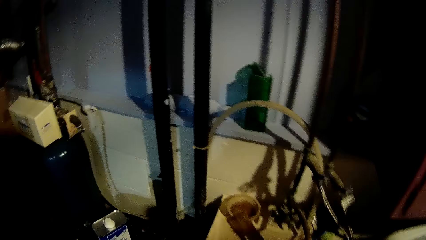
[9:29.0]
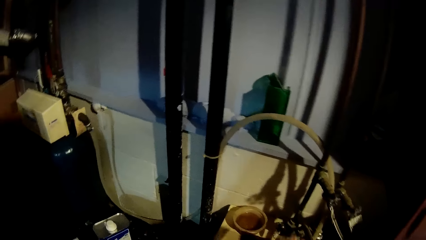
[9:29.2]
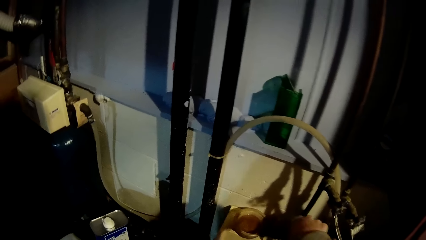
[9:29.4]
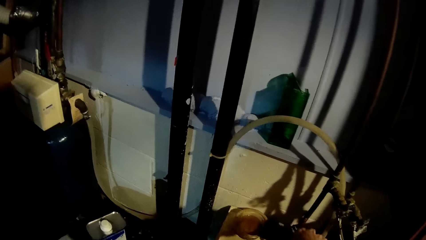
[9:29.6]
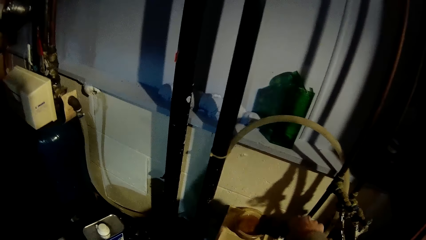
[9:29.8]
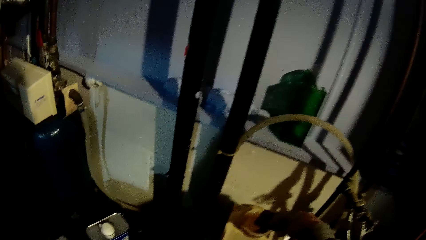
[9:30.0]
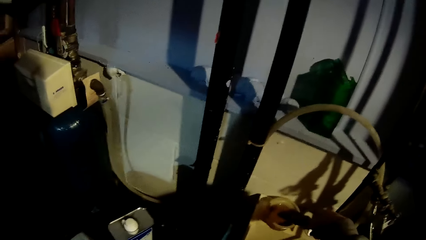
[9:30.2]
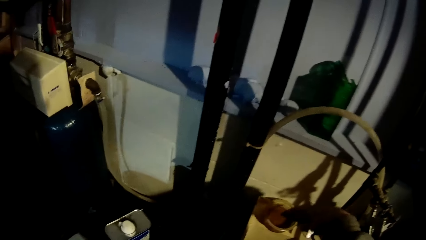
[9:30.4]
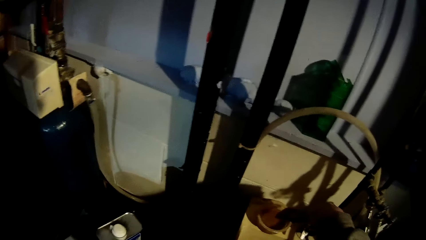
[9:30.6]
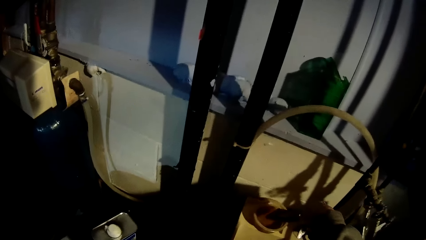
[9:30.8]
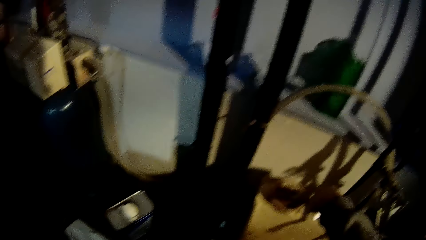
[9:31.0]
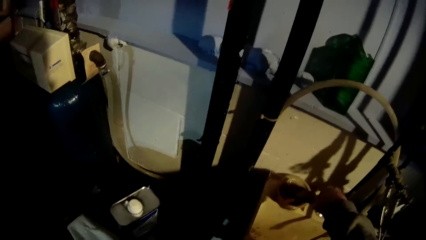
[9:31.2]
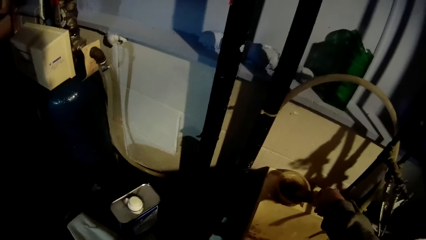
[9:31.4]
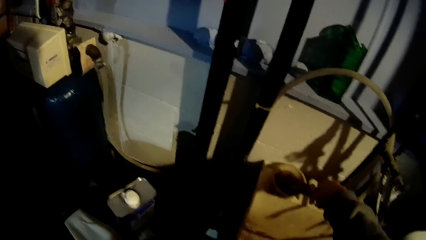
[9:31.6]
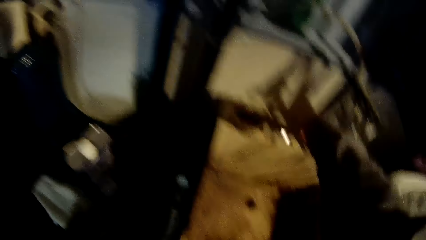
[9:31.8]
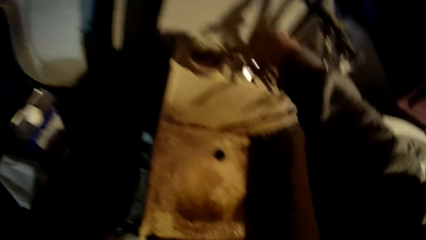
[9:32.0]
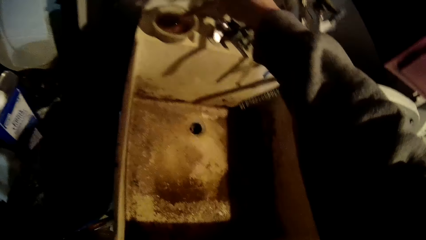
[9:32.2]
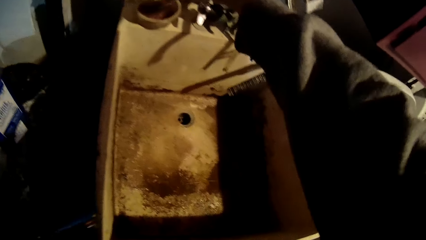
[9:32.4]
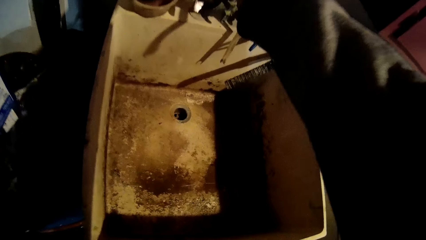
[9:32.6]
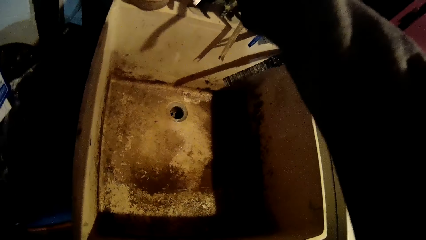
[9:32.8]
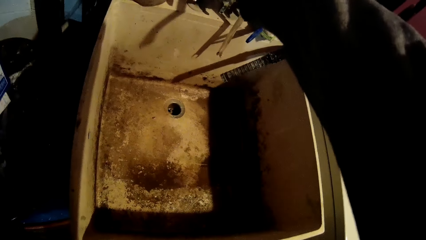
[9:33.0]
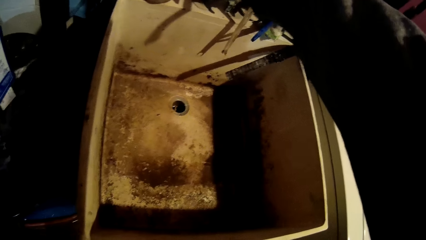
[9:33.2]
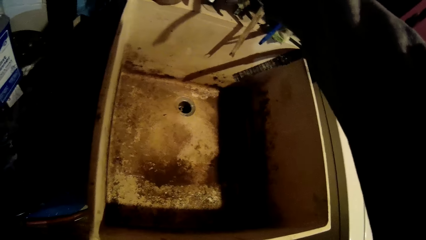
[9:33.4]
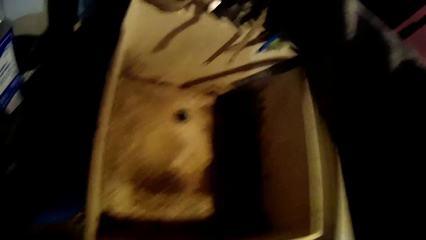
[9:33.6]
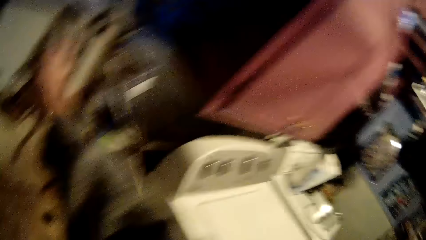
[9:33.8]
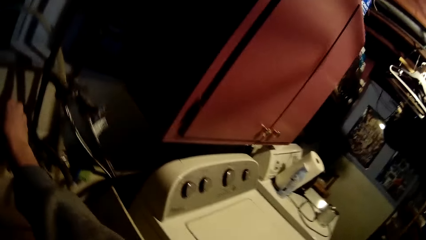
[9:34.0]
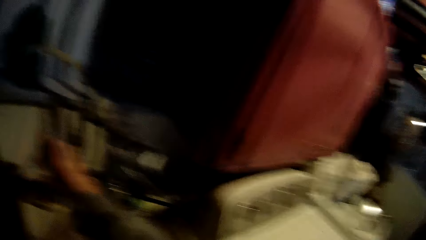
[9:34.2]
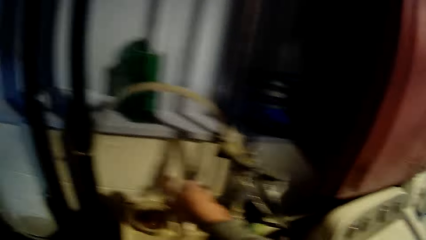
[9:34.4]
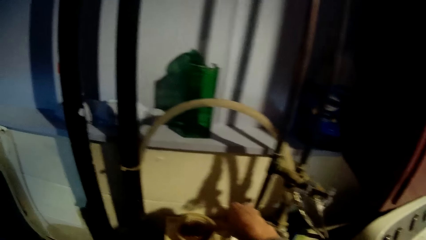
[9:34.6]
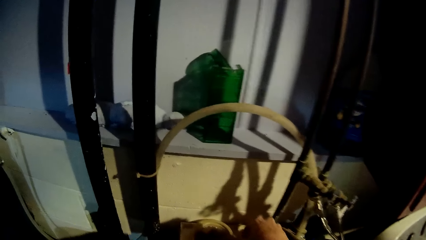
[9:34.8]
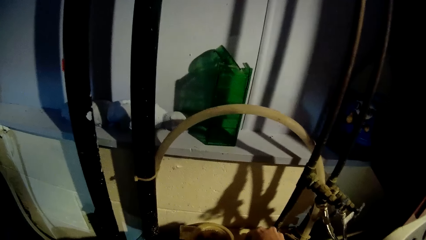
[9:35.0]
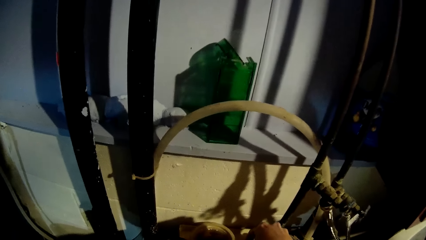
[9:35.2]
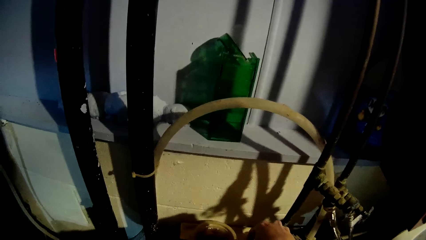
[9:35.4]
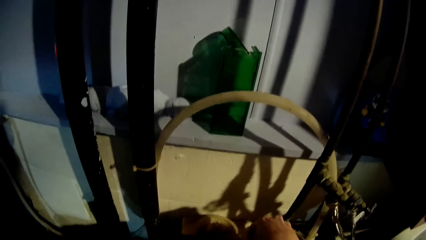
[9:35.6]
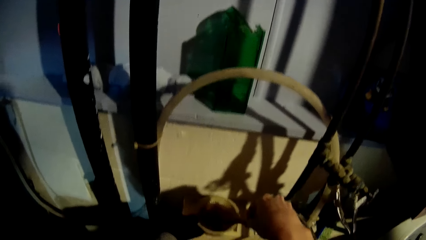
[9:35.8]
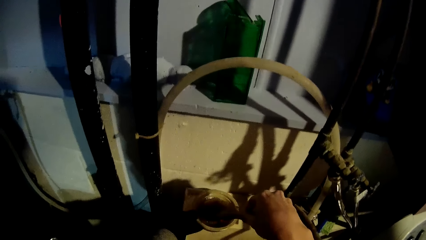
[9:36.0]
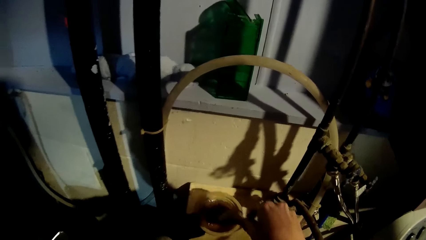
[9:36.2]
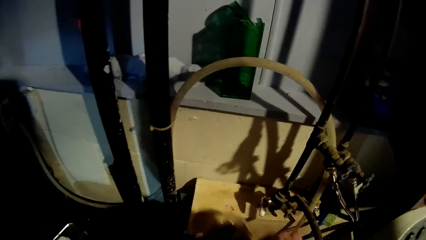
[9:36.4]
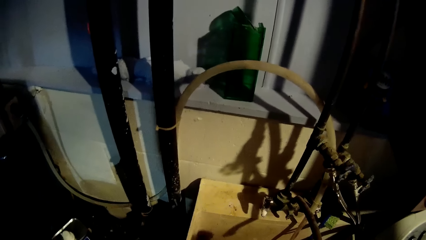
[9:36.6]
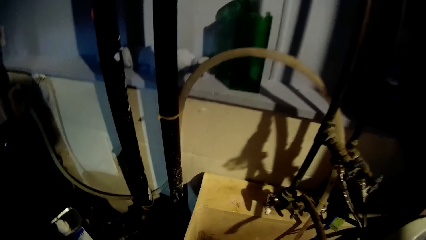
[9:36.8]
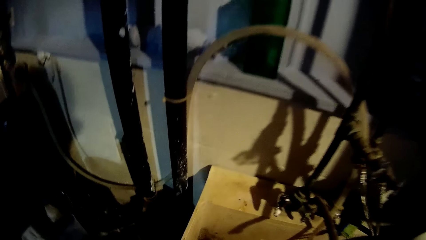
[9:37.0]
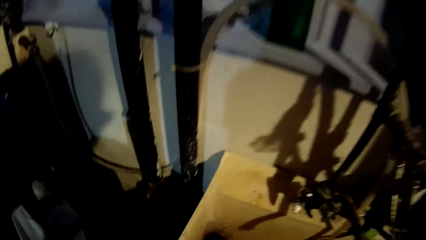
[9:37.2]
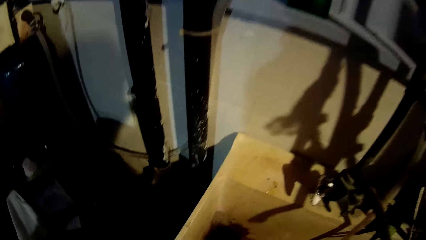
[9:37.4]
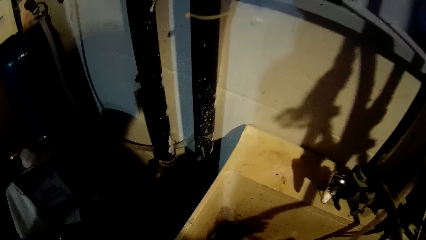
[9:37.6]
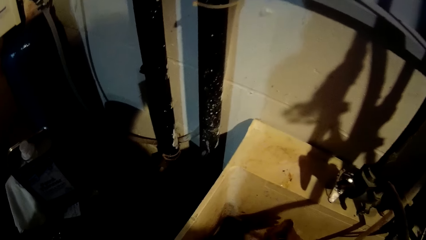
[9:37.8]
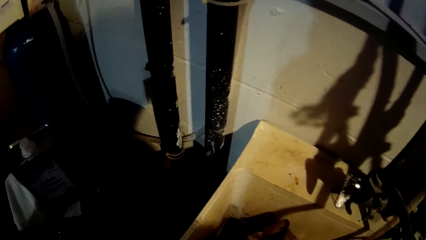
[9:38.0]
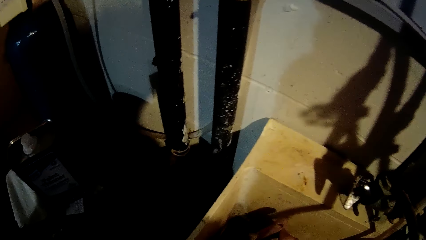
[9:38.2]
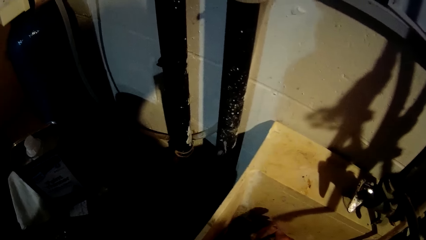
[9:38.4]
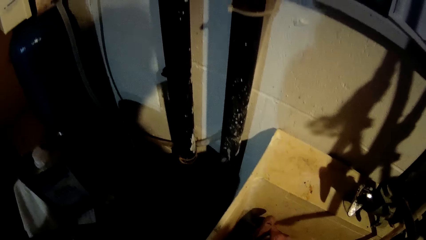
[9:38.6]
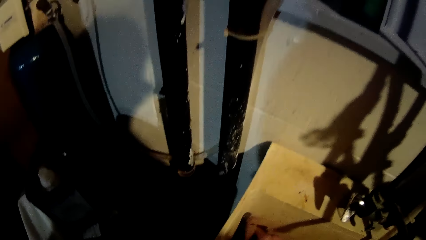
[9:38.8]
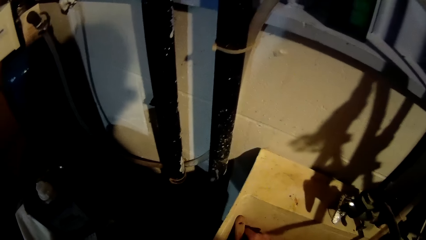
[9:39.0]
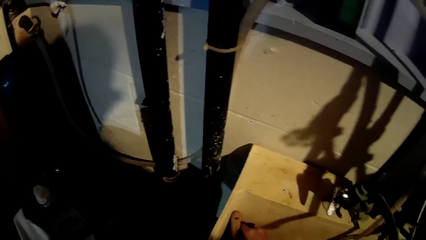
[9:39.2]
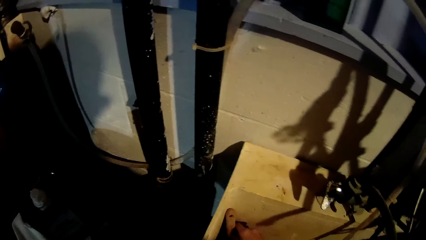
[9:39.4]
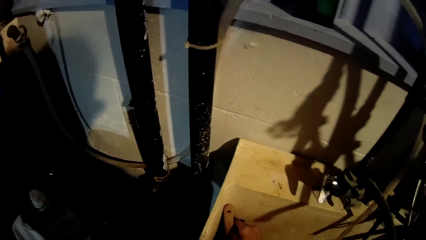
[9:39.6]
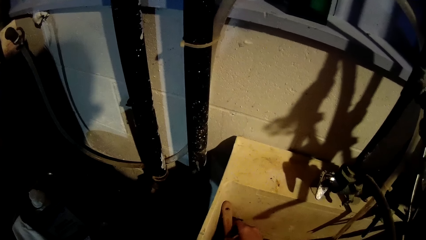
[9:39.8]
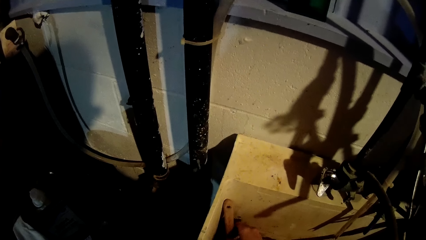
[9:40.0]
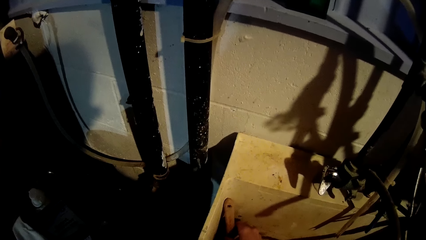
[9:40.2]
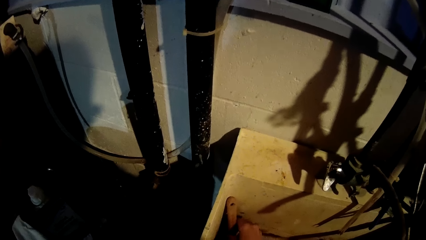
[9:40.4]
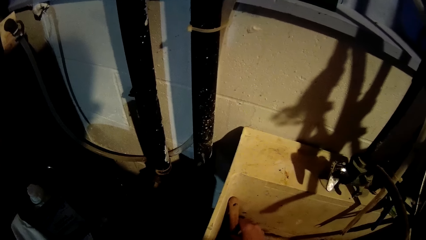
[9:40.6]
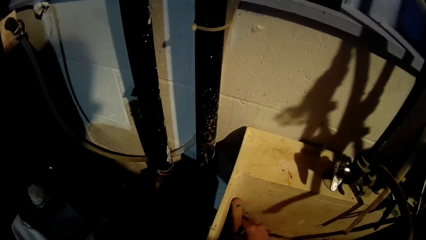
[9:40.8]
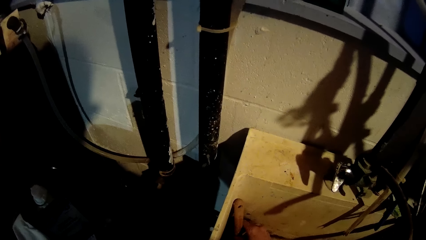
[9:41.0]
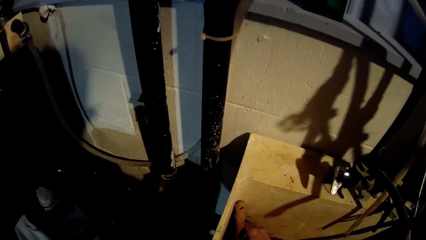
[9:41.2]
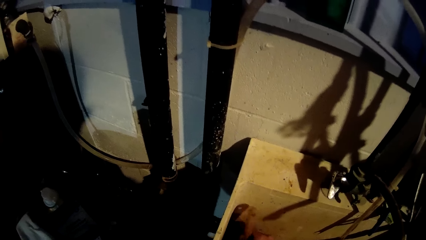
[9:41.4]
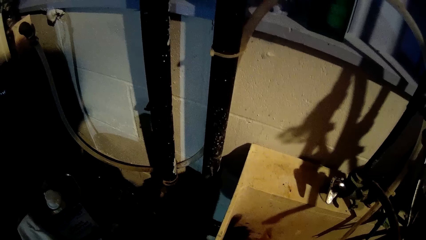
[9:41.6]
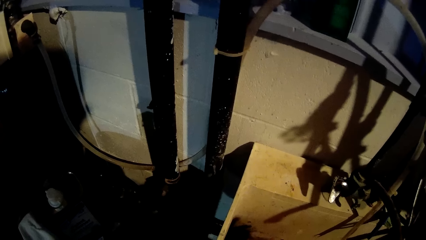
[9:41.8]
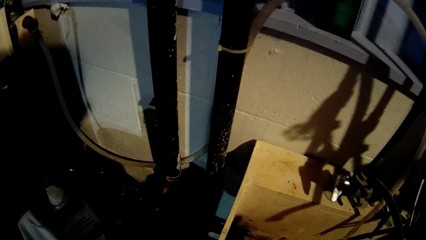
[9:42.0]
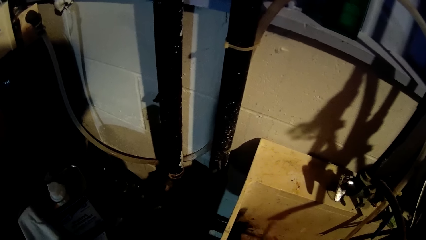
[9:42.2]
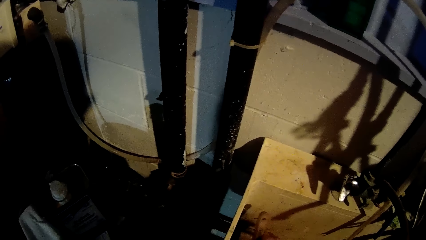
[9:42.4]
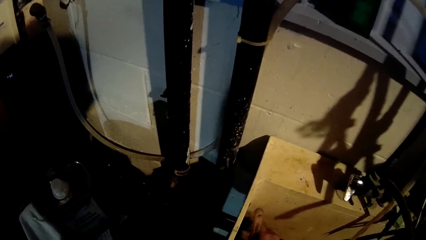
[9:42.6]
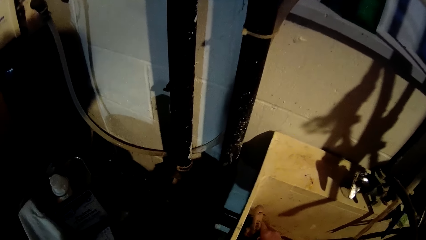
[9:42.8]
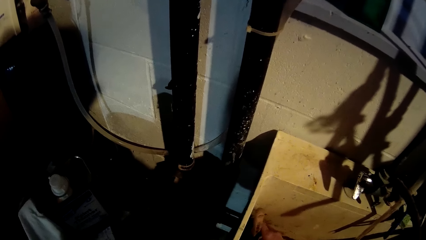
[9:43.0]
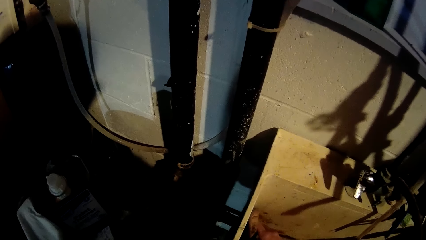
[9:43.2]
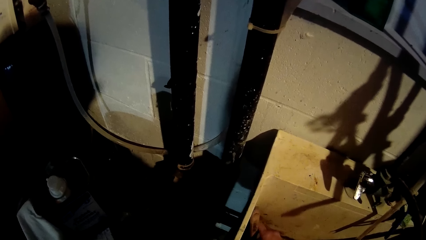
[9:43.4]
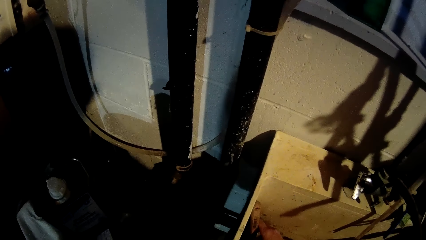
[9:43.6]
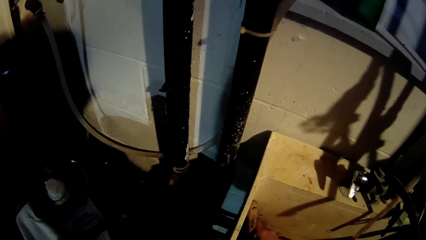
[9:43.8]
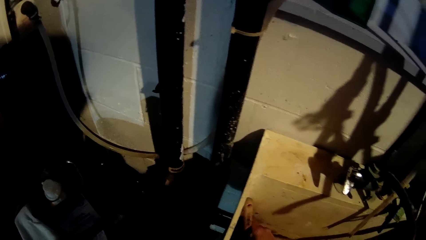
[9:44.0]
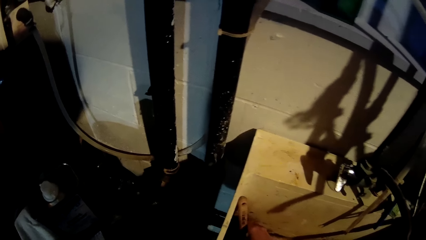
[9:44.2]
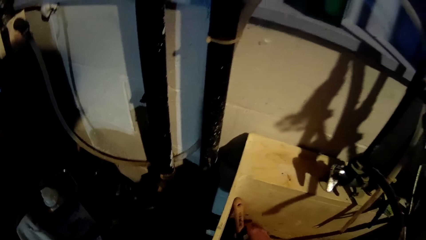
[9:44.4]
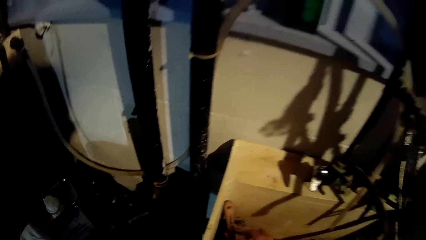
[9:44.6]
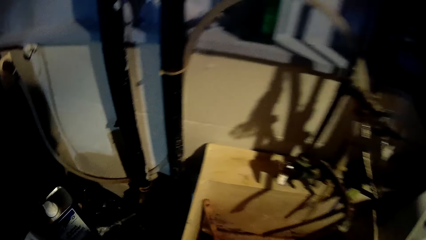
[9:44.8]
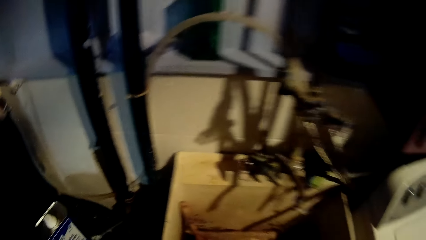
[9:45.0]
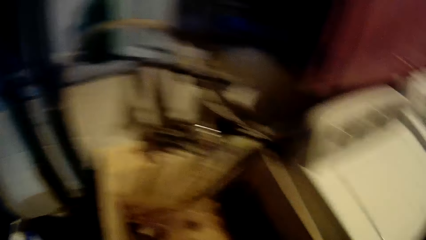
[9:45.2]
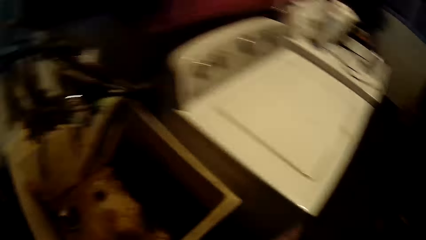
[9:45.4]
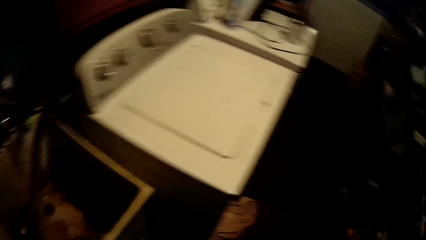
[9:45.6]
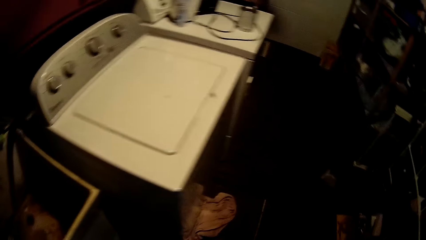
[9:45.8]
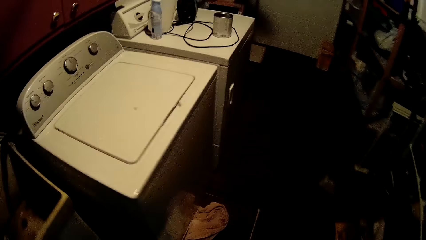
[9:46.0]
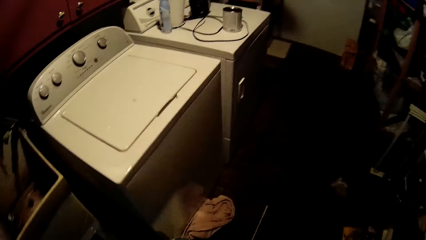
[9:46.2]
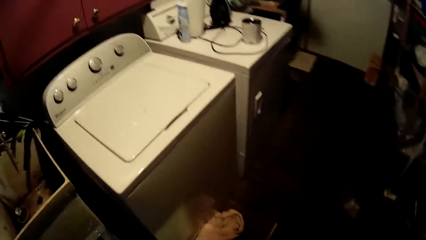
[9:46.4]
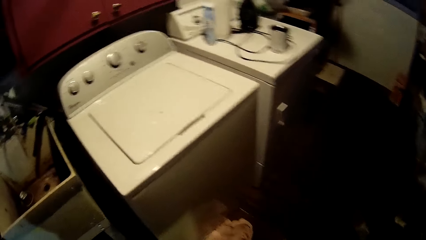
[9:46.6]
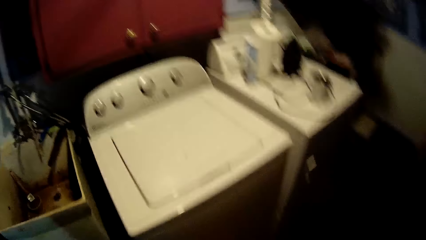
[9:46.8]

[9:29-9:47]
The camera wearer touches a brush in a bowl. They carry the brush and the bowl from the basin. They walk around. They drop the brush inside the basin.
